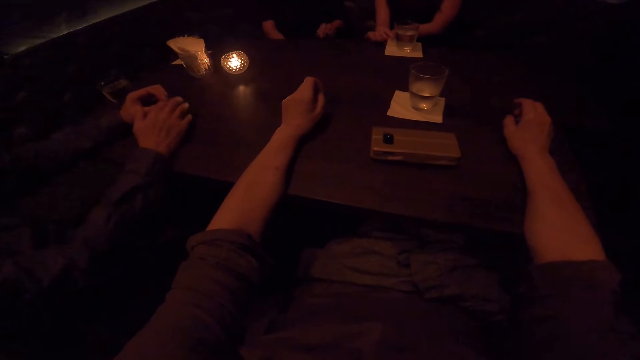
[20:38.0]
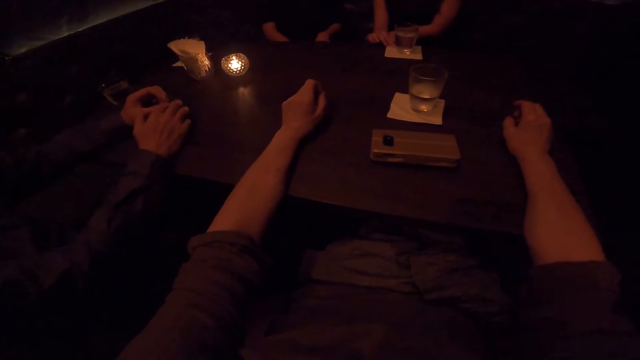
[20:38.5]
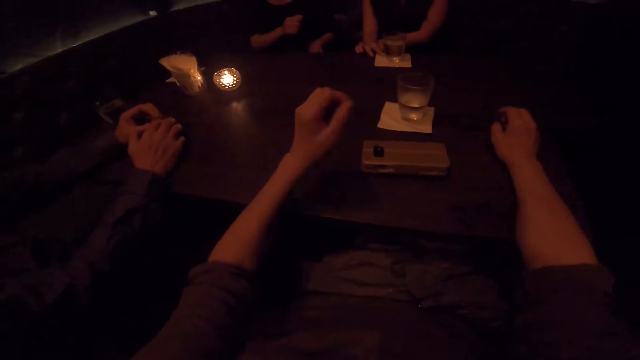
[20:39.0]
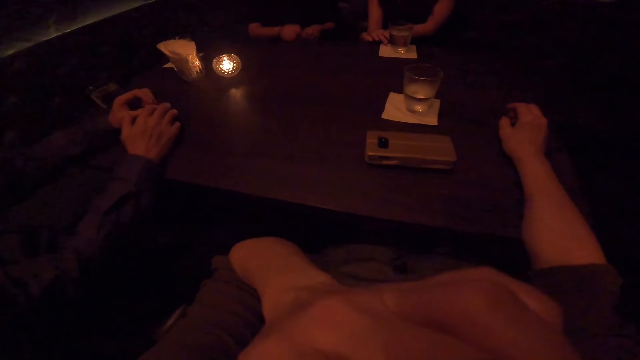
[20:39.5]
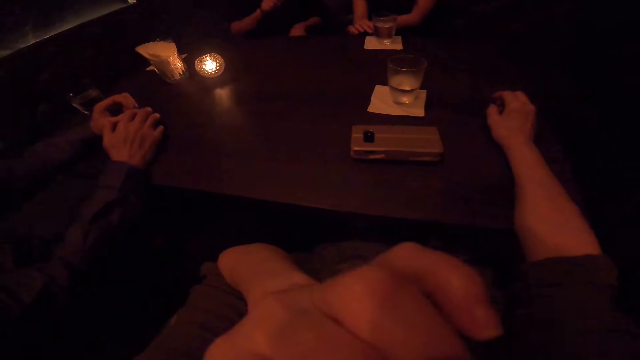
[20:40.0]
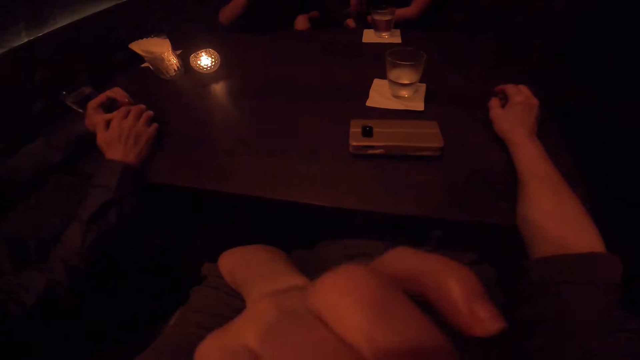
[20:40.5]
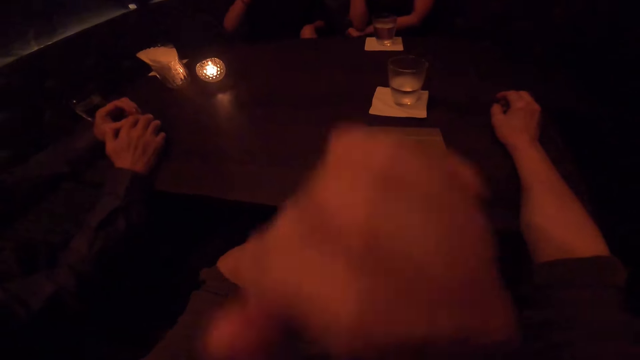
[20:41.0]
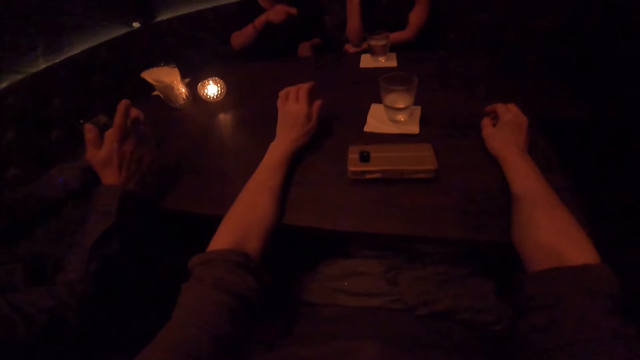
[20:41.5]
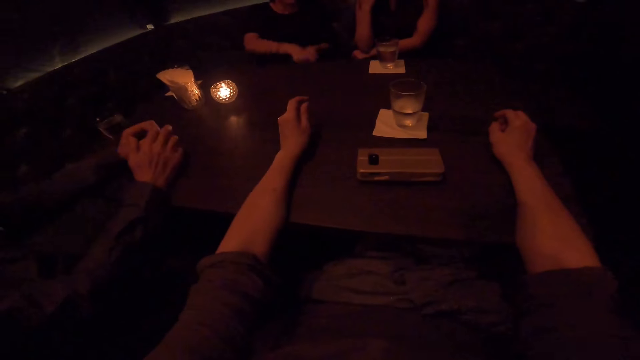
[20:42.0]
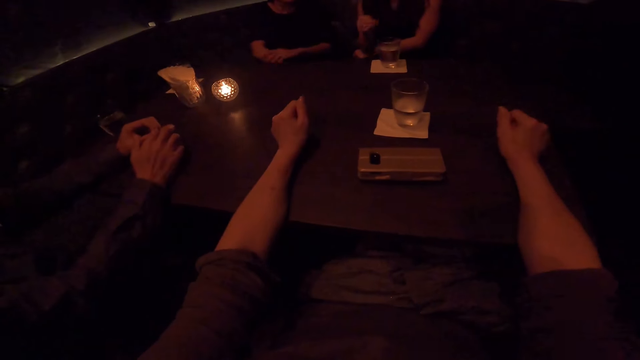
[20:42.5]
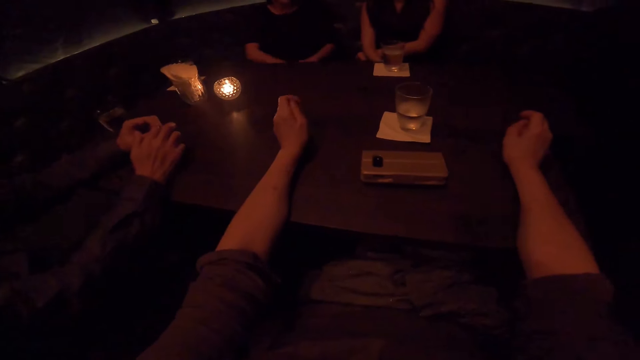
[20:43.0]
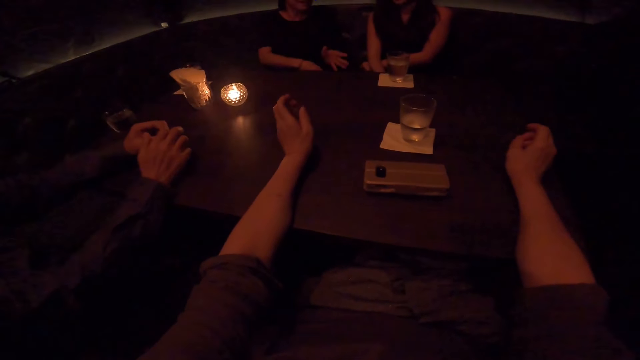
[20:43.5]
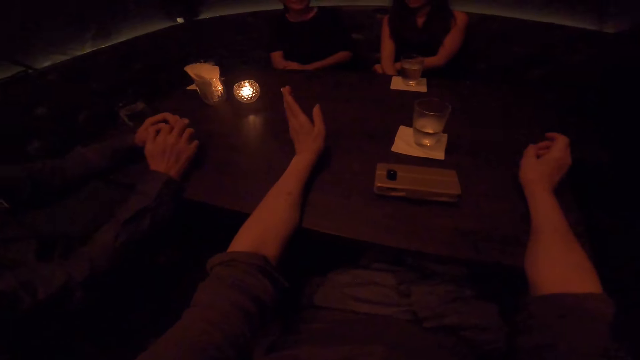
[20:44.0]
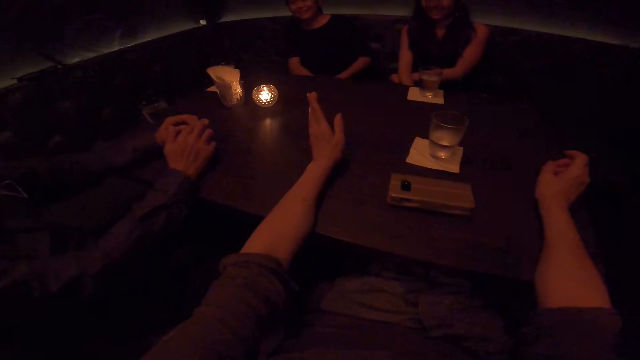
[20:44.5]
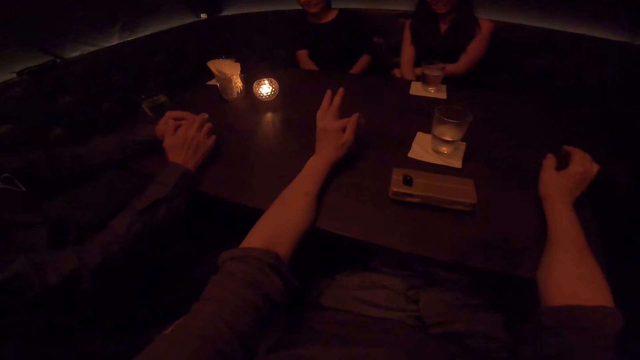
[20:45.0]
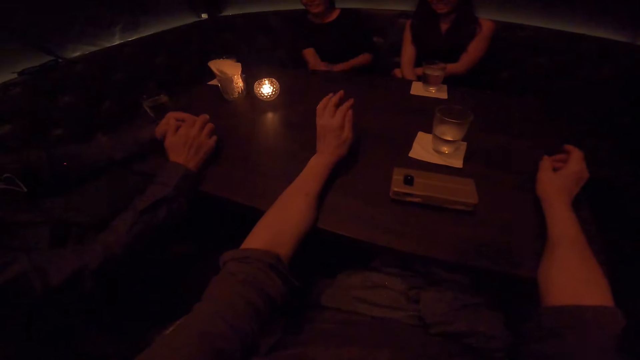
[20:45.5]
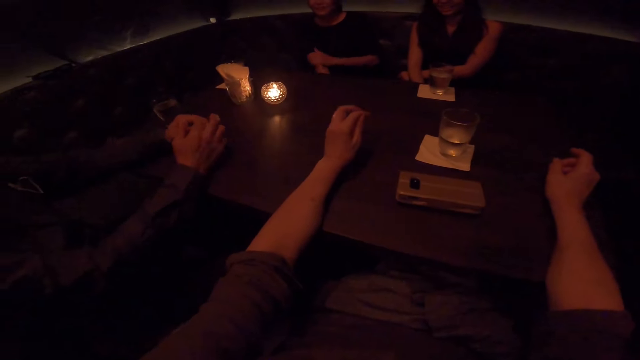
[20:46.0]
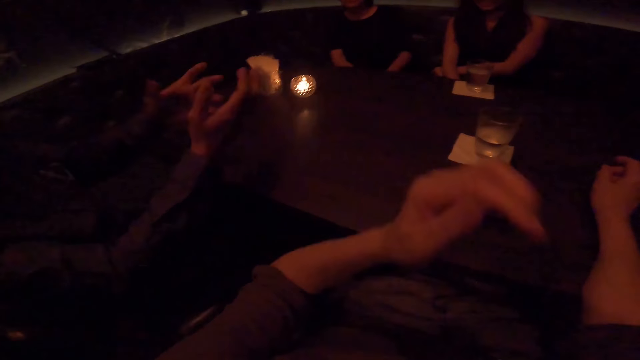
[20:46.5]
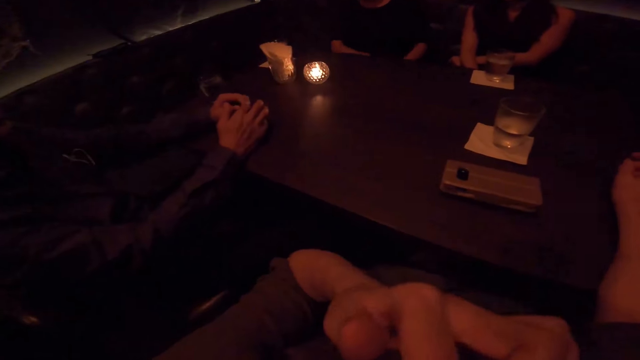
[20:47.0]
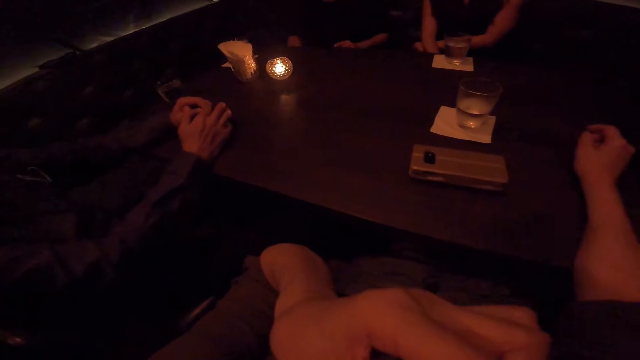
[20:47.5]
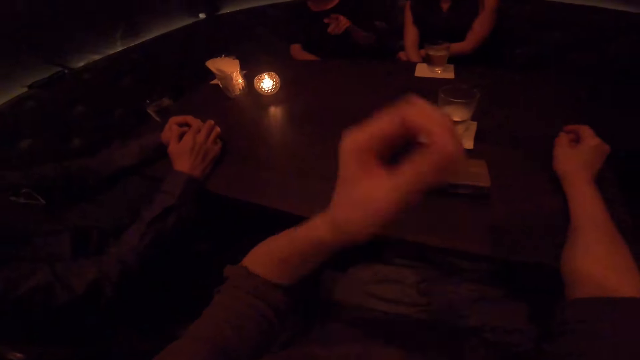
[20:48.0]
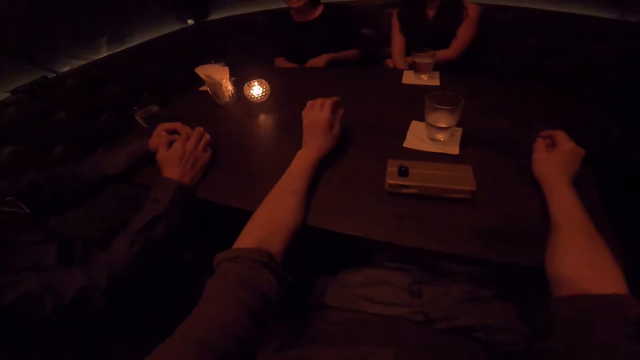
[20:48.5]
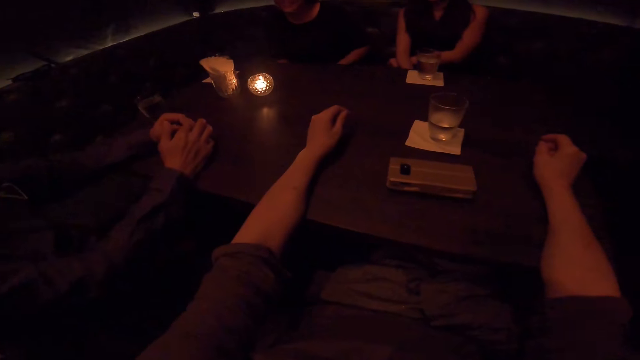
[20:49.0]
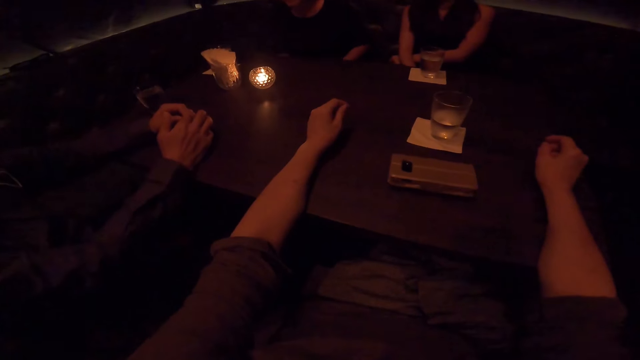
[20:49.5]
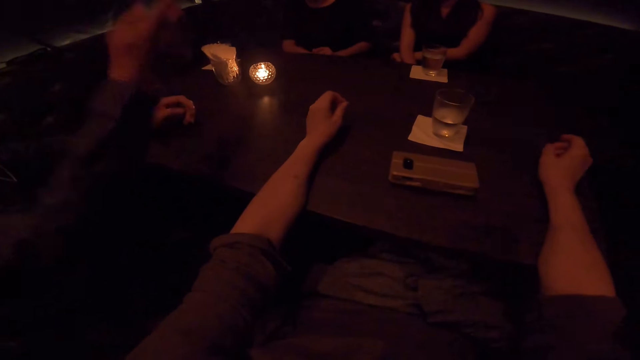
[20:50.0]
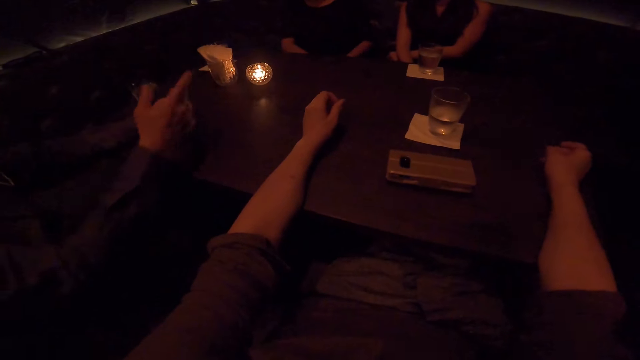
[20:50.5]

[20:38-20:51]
The camera wearer touches her nose with the left hand. They put his hand on the table. They touch her nose with the left hand. They put his hand on the table.

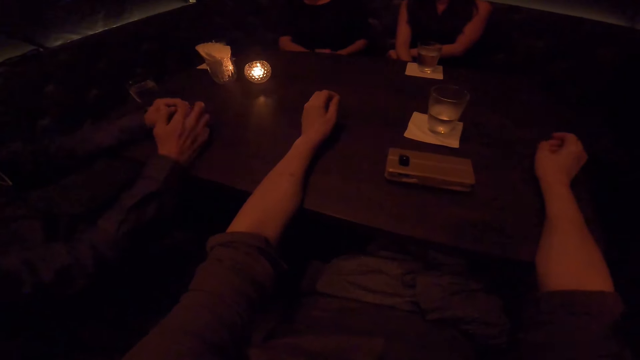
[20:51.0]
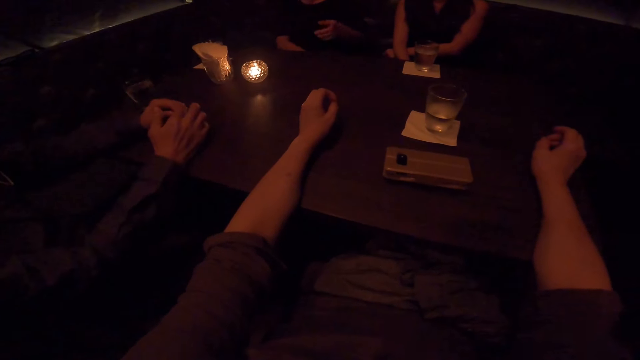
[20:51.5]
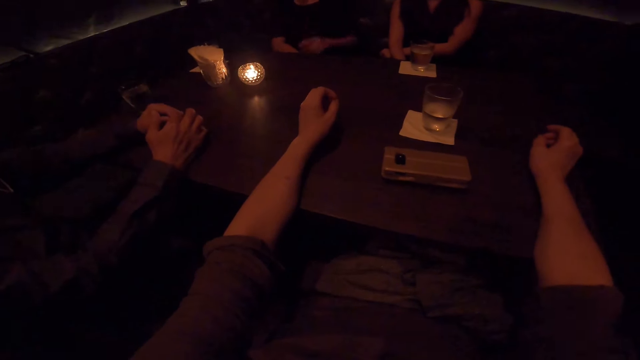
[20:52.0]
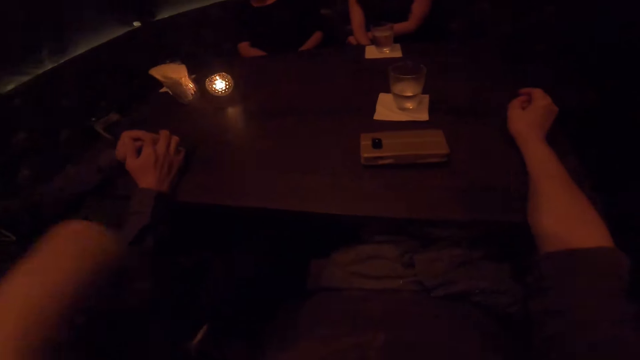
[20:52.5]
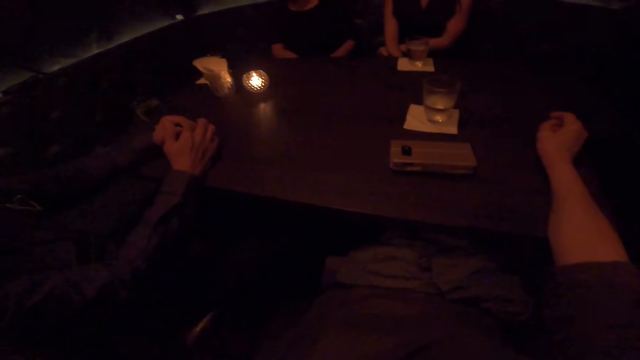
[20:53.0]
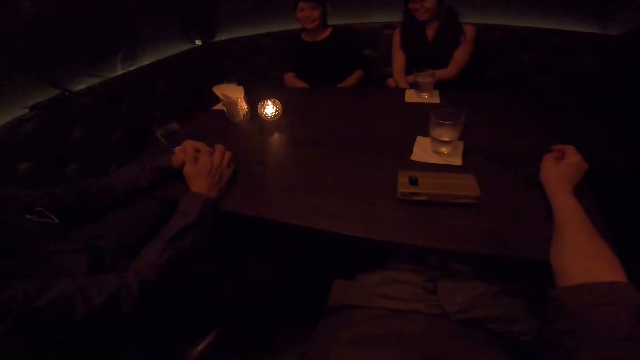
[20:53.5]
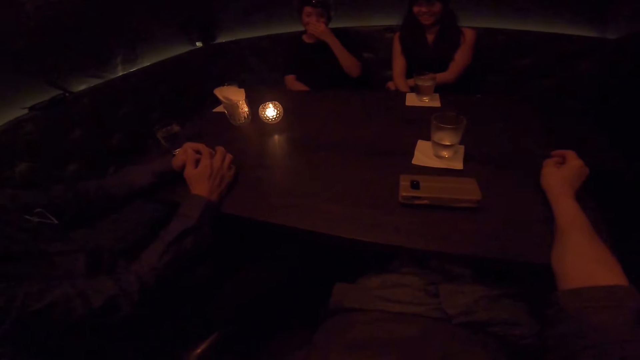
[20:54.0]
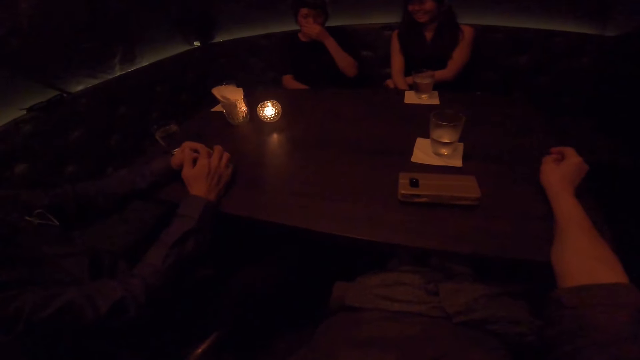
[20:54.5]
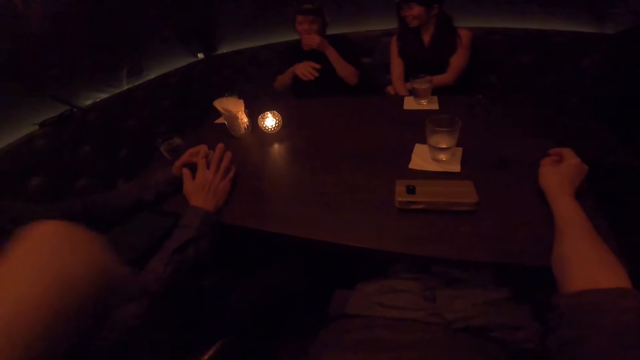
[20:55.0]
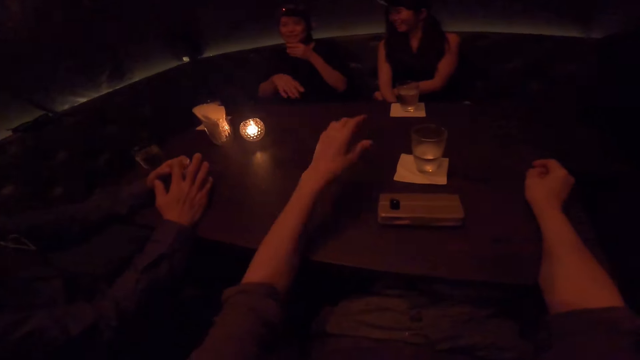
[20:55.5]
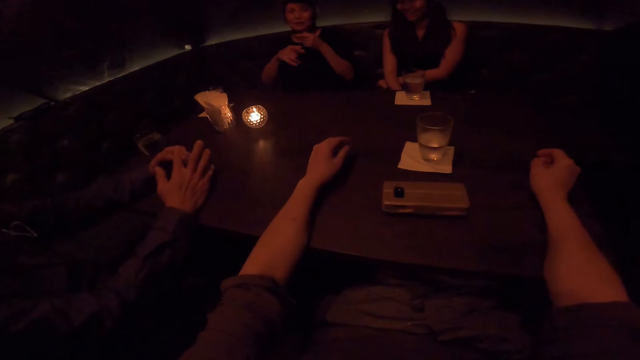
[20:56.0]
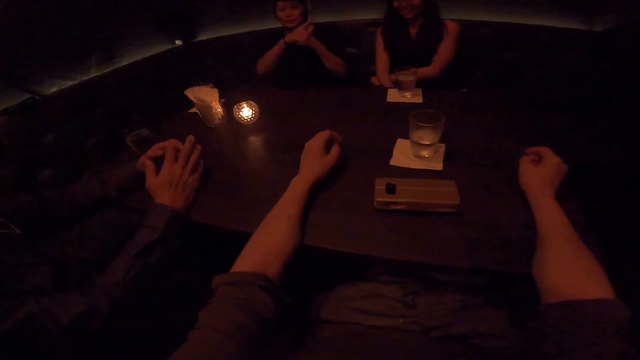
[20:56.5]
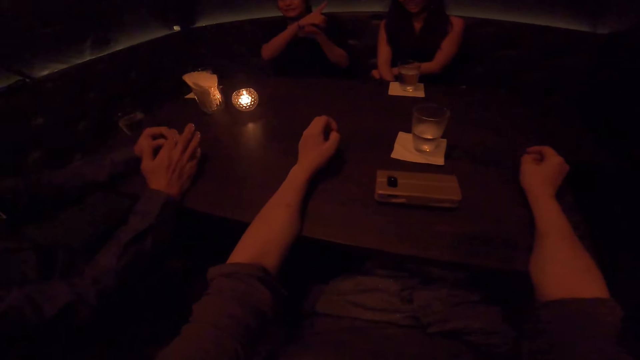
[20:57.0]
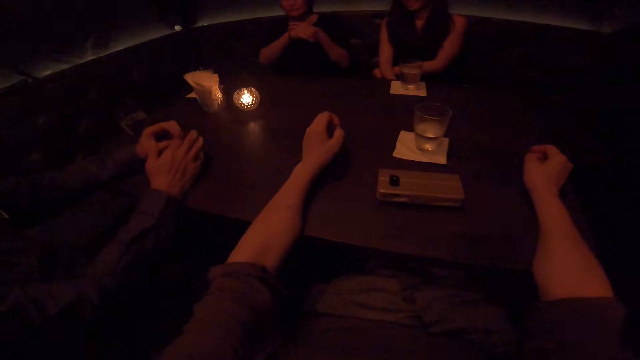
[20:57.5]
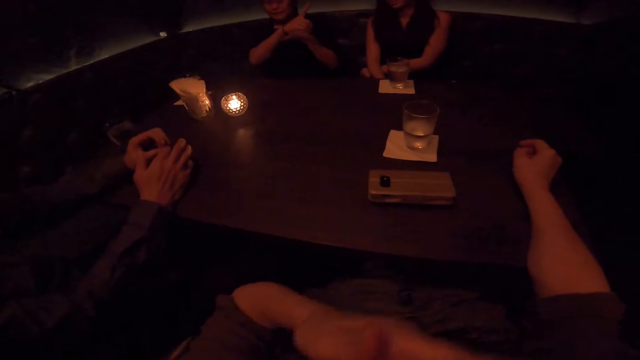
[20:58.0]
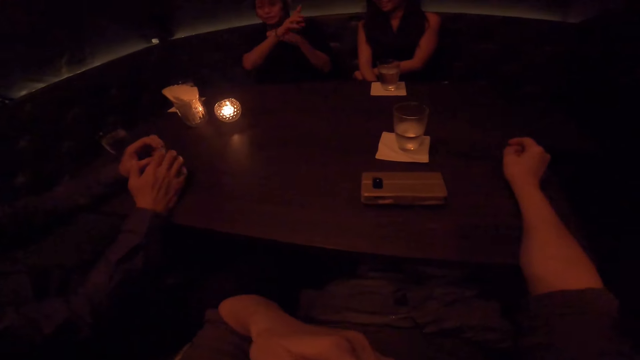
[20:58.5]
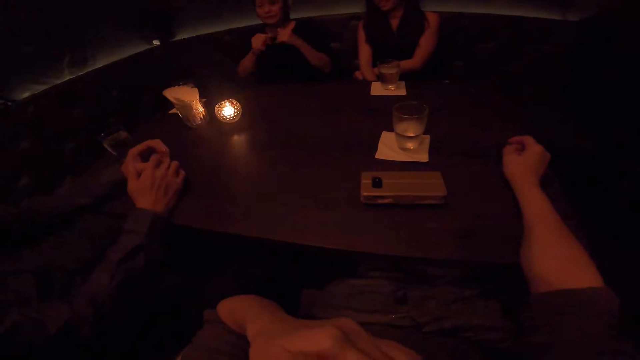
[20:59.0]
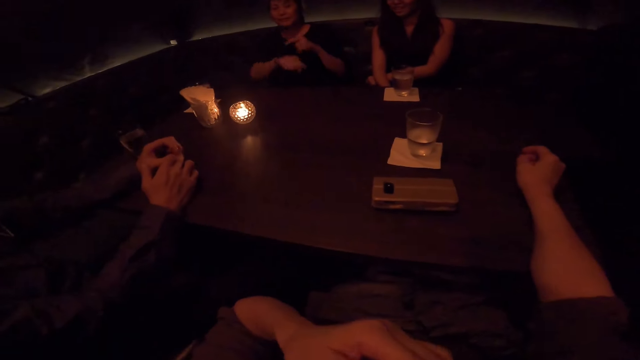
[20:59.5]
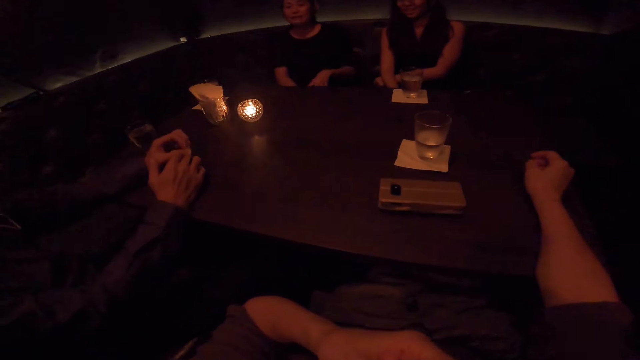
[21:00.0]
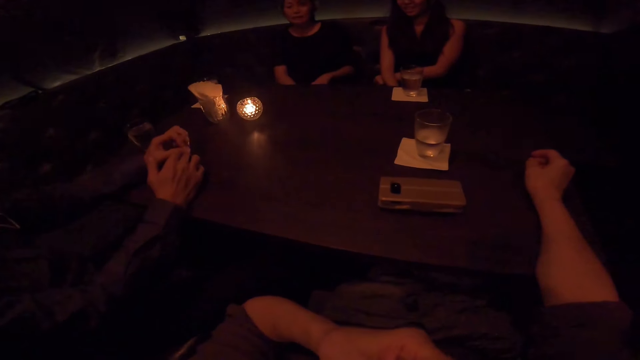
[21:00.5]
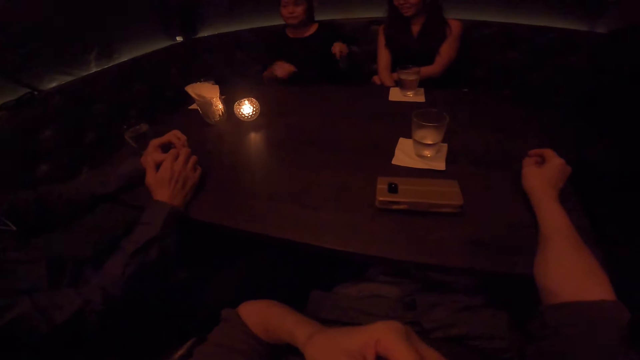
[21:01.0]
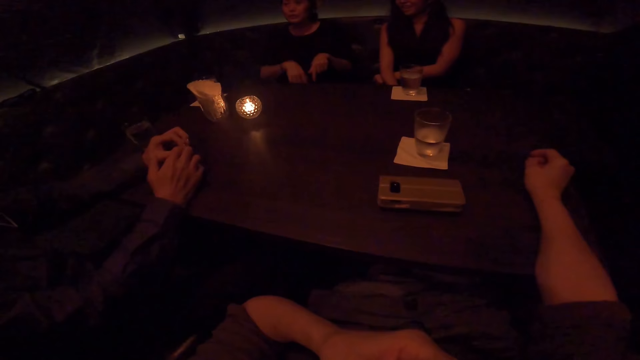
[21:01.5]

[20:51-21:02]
The camera wearer raises his hands up. They put his hand on the table. They touch her nose with the left hand.
